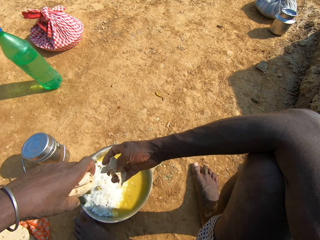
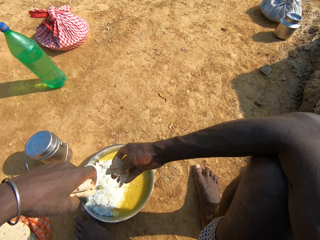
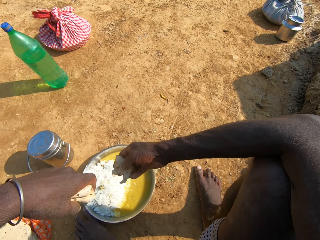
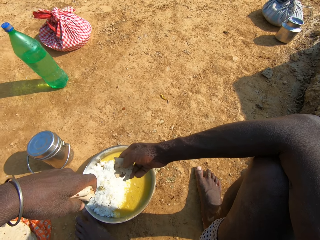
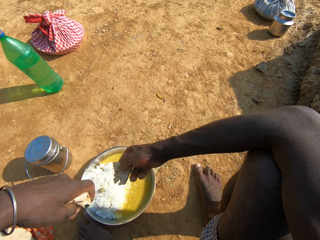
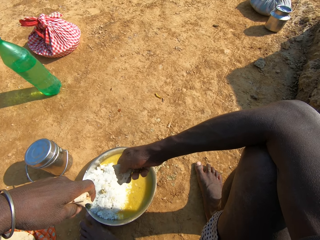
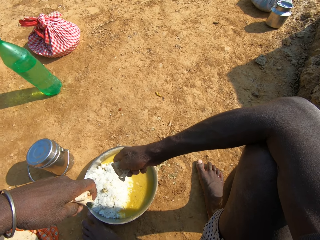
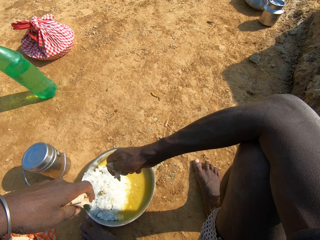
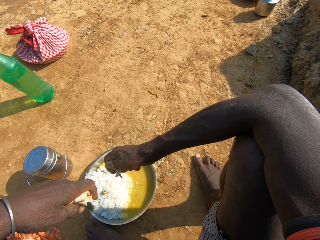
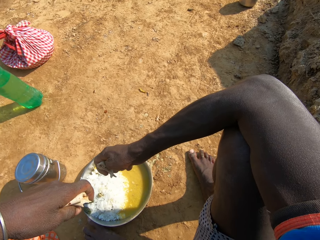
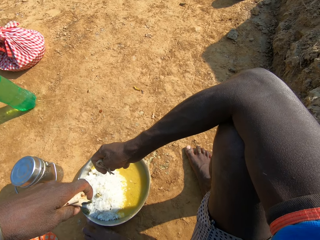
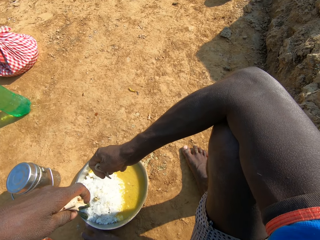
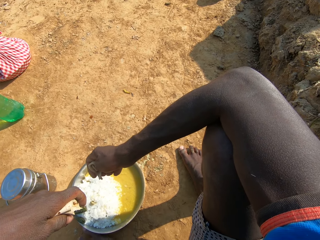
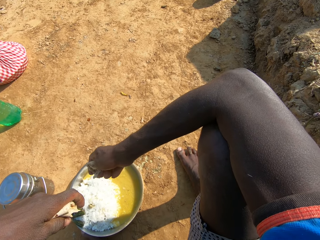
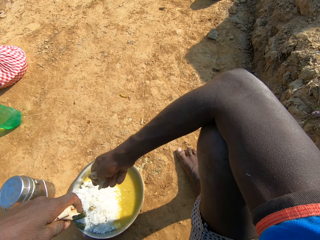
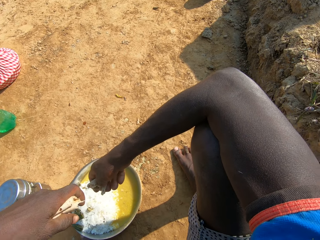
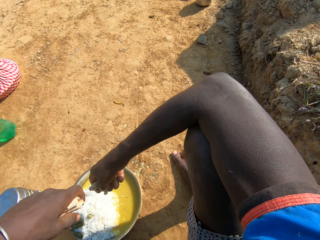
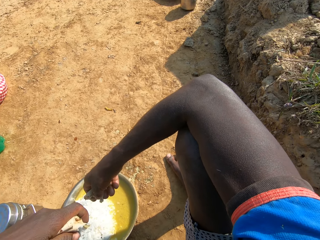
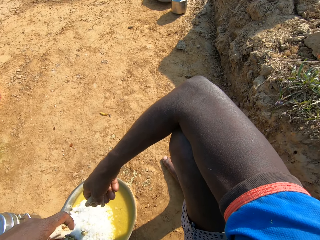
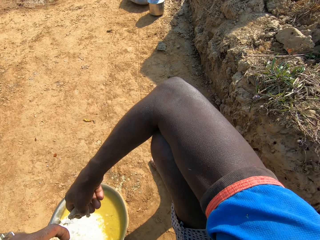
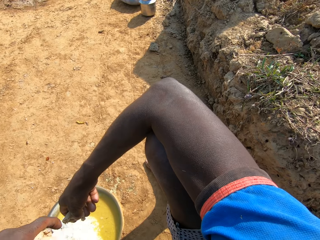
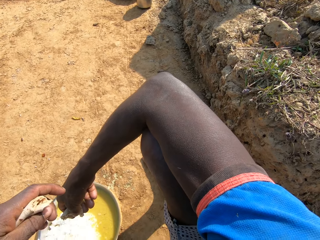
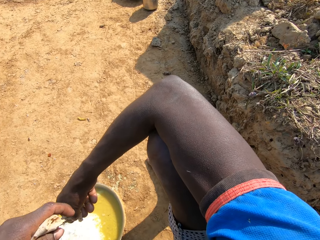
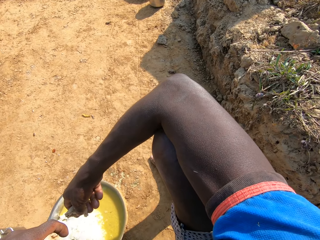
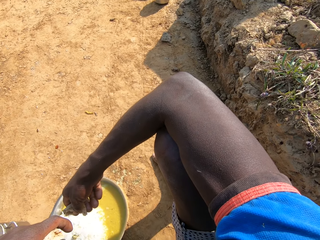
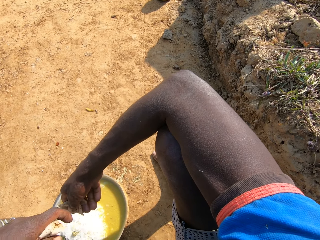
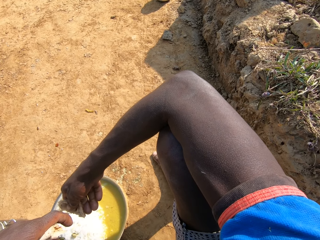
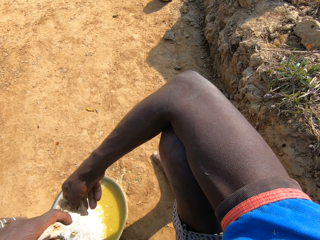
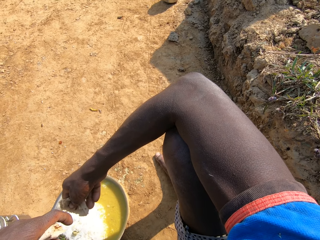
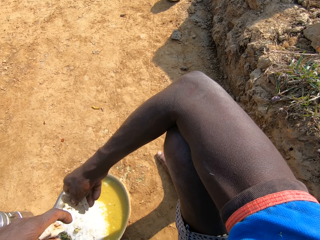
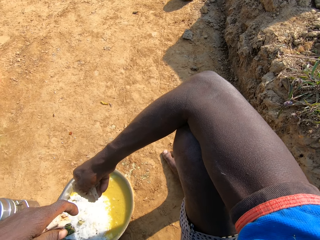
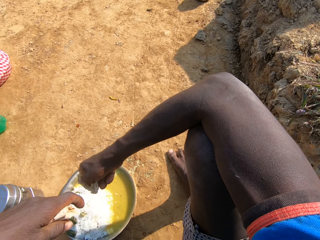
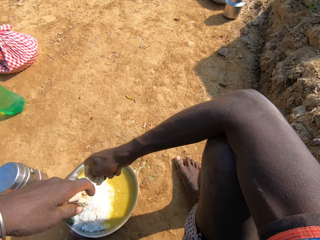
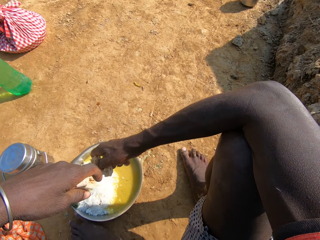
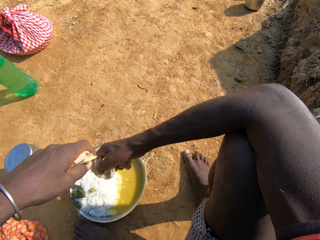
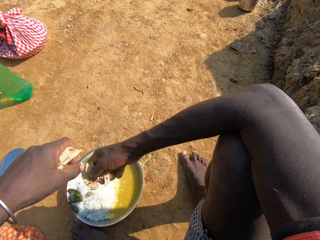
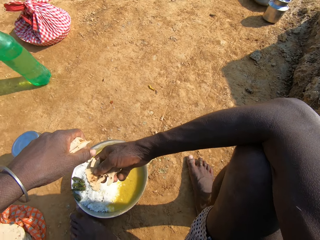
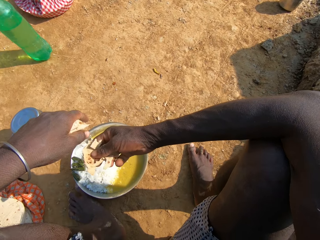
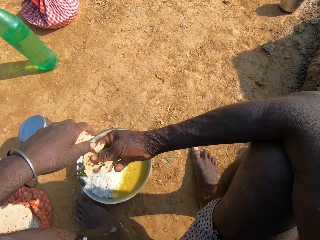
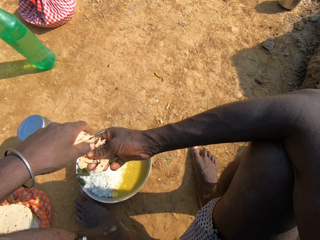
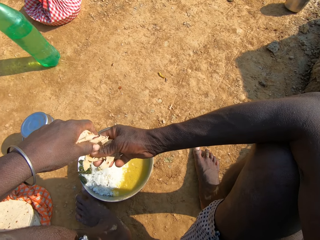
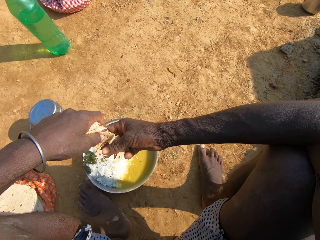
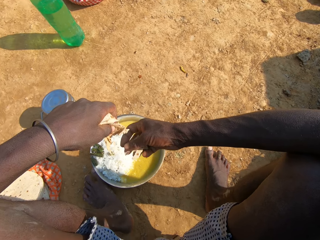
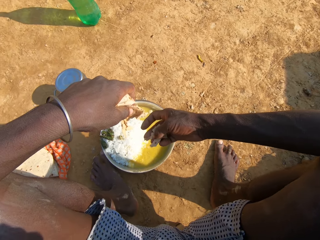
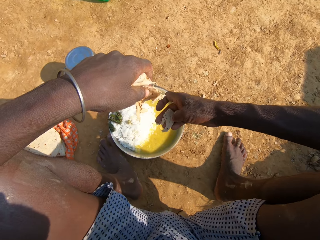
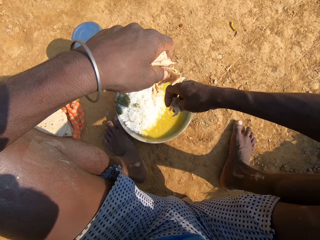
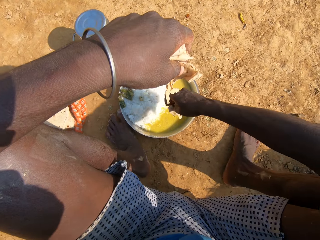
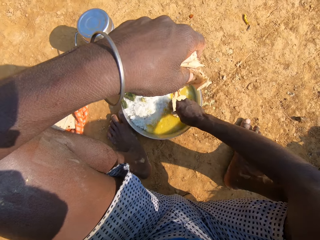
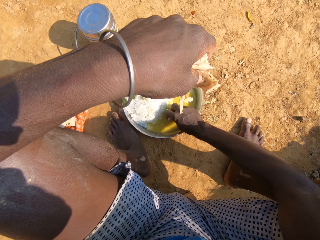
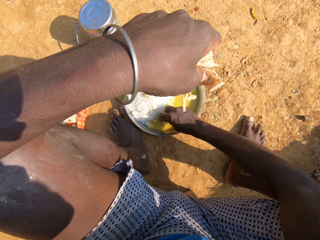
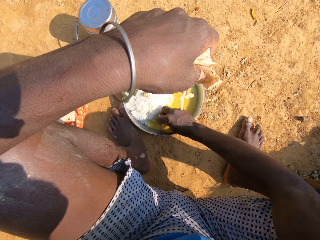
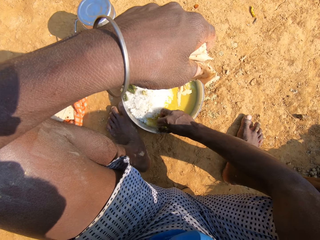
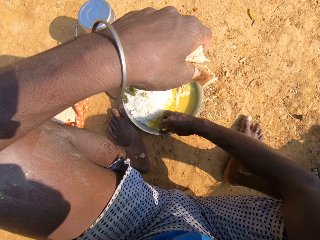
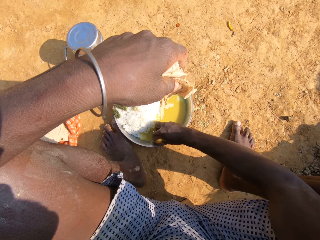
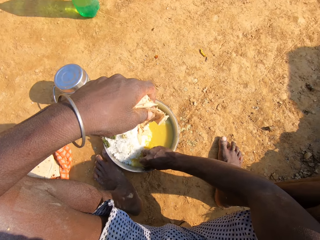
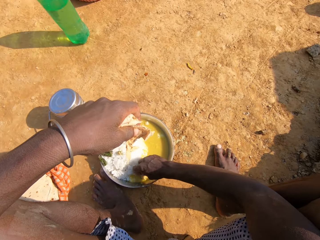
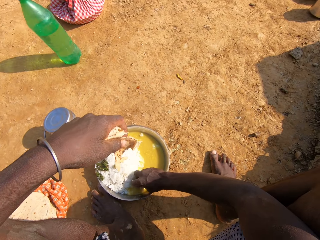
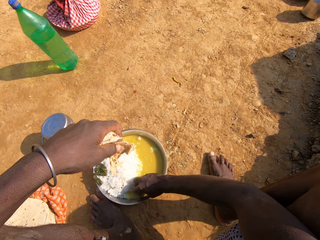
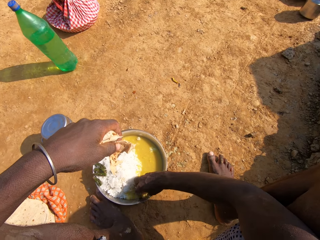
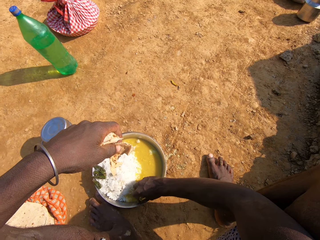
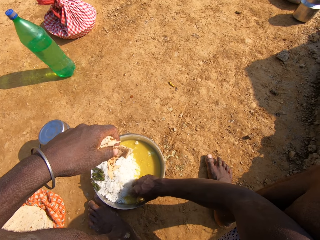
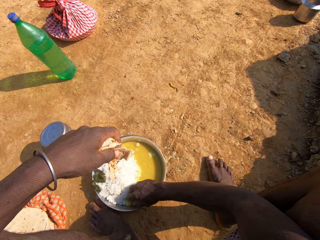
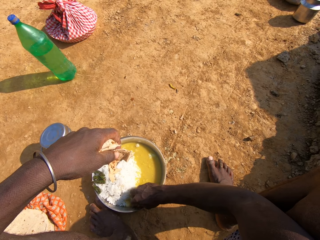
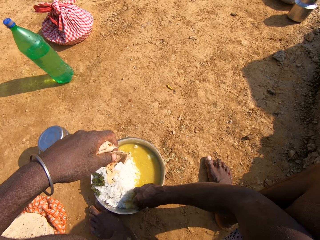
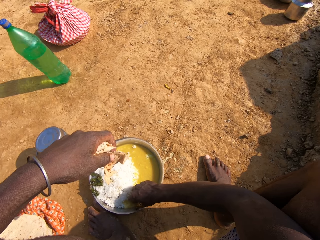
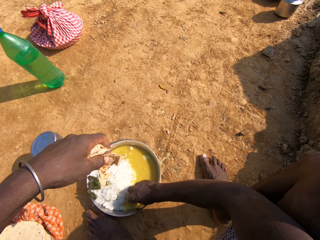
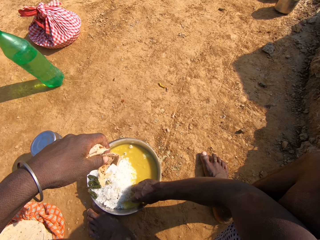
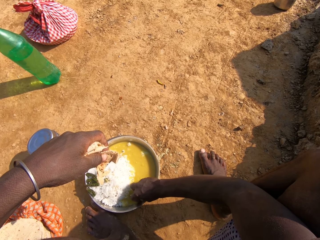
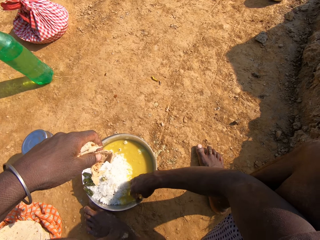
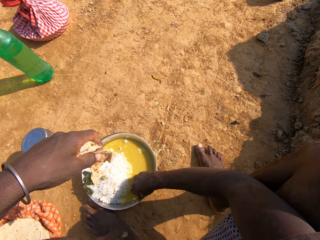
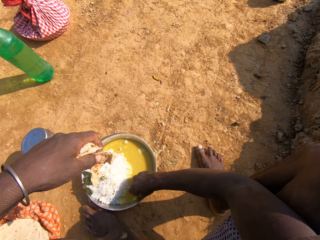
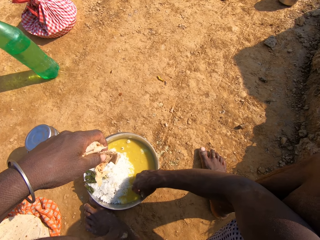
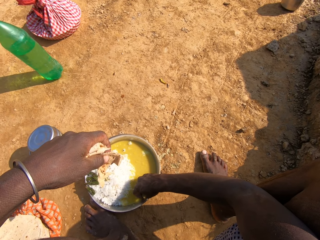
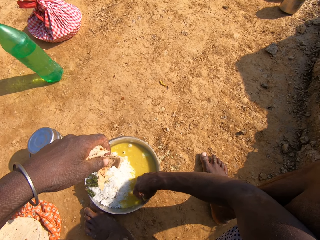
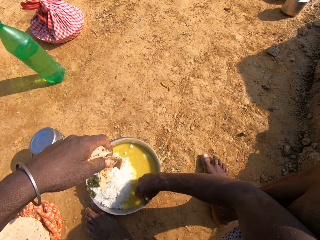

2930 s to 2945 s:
The camera wearer talks. They dip a roti in the vegetable curry. They scoop food. They talk. They scoop the food from the plate.

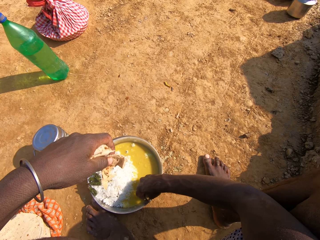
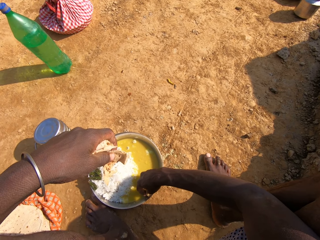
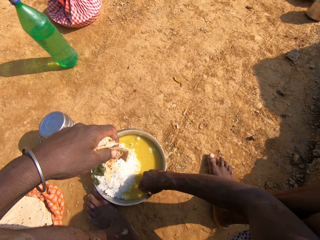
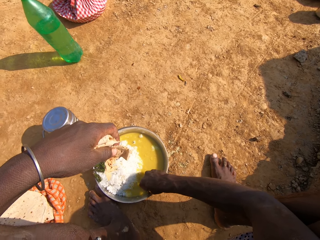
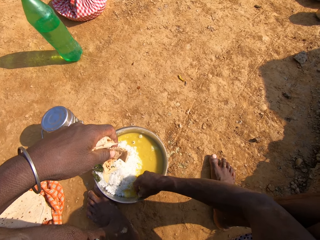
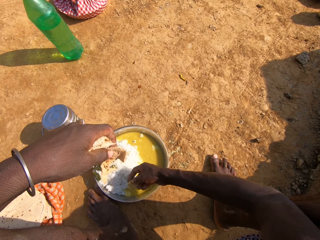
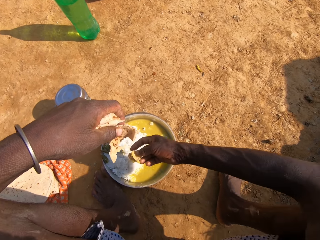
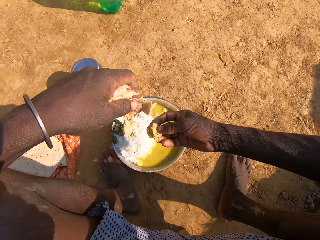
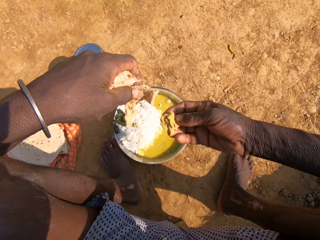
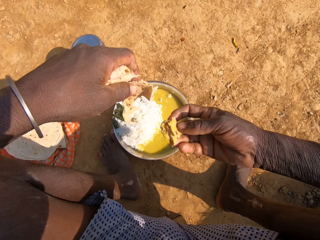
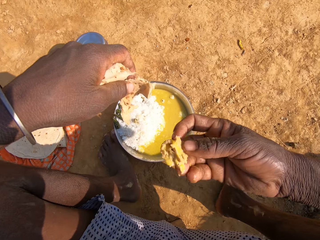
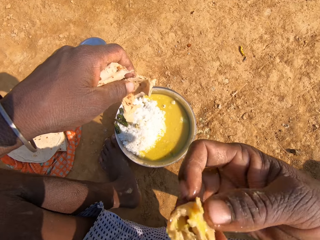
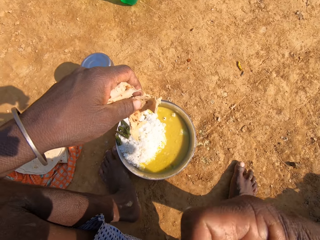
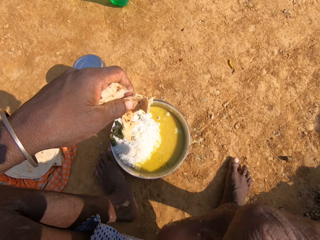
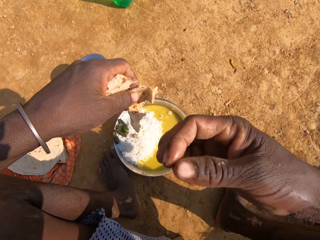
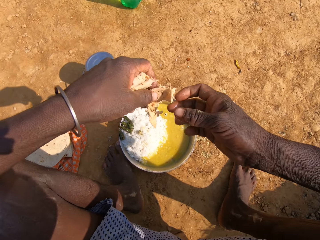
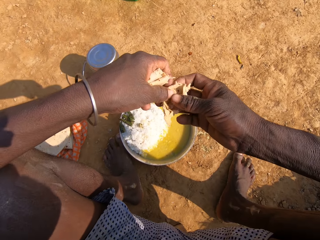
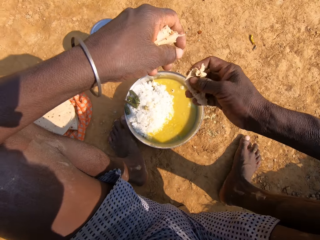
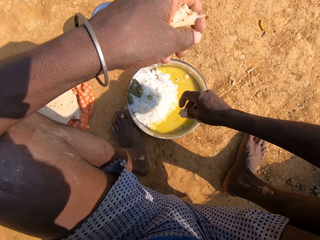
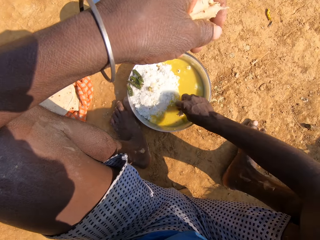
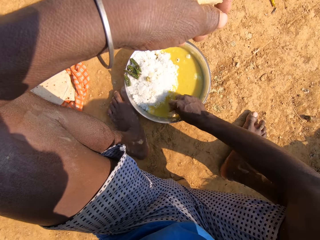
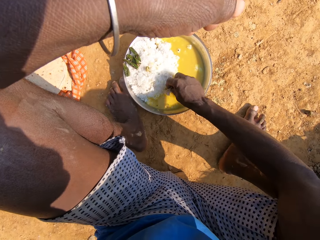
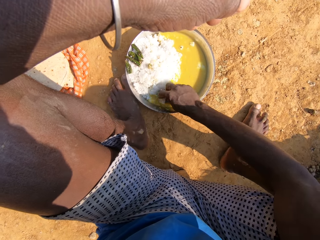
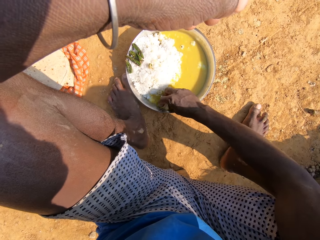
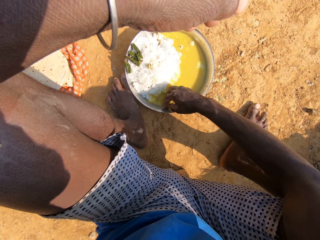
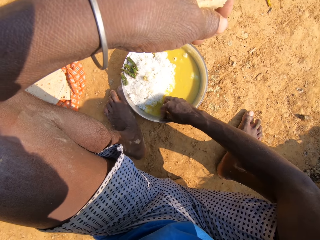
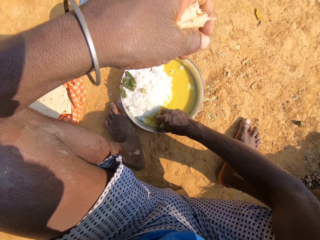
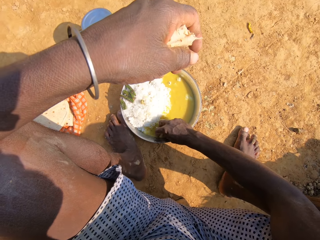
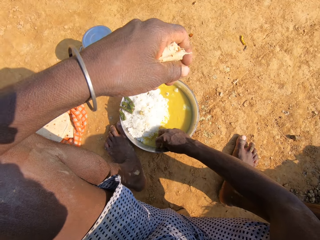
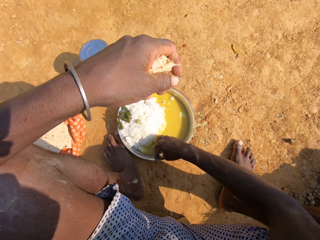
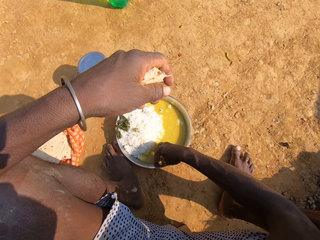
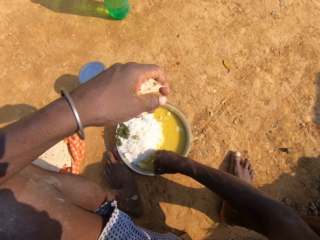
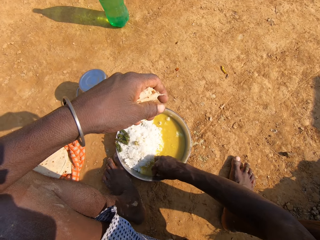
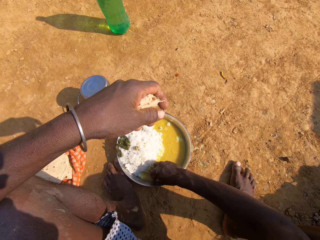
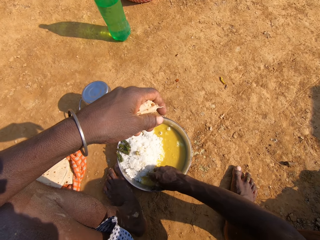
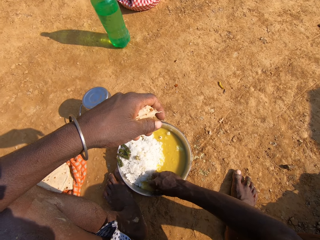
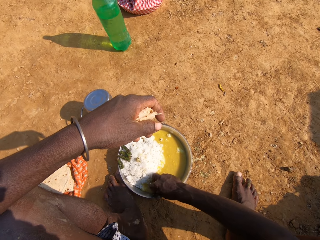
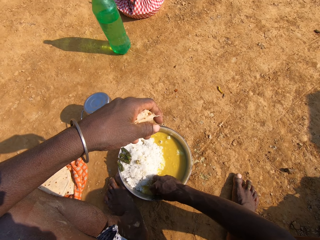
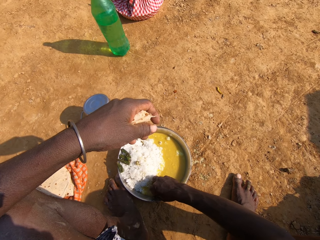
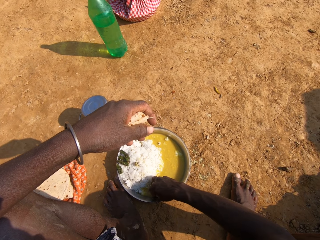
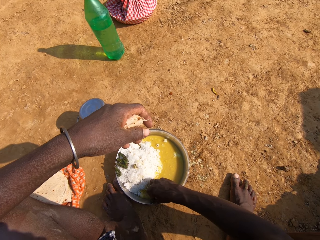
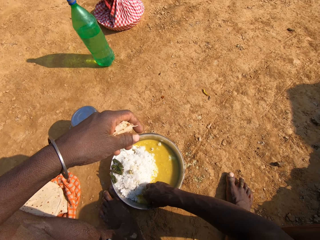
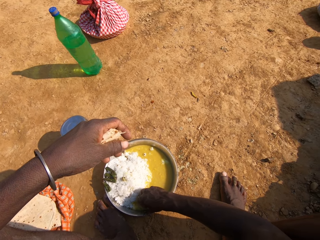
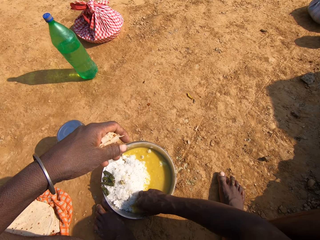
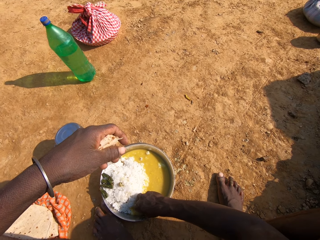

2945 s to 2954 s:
The camera wearer eats the roti. They hold the roti. They dip the roti in the vegetable curry. They scoop the food from the plate.
